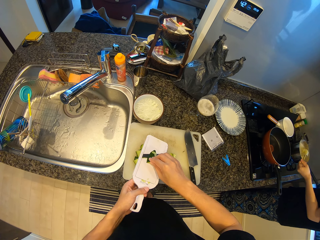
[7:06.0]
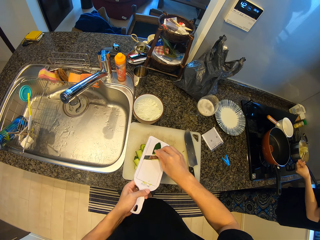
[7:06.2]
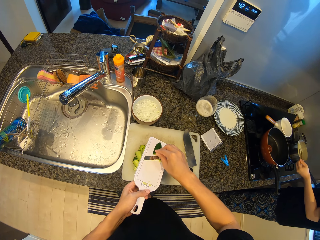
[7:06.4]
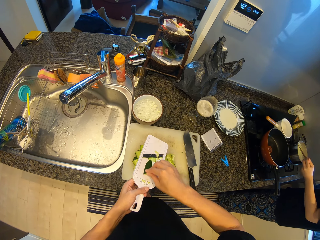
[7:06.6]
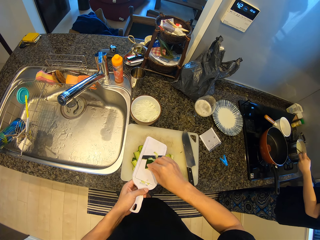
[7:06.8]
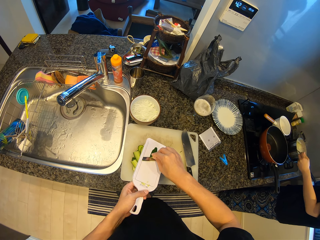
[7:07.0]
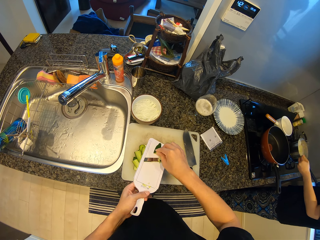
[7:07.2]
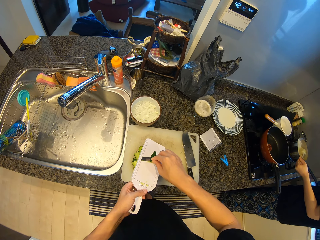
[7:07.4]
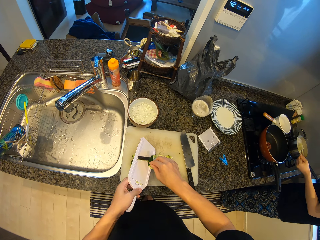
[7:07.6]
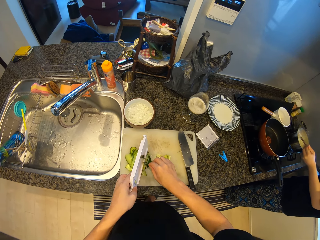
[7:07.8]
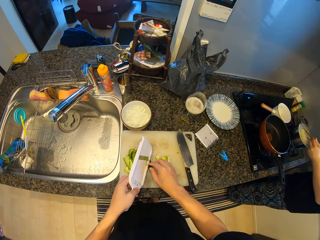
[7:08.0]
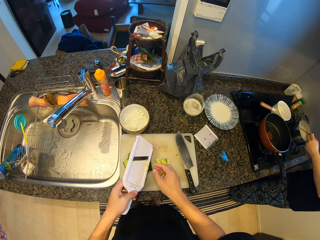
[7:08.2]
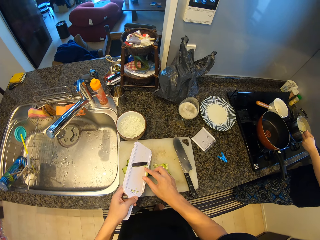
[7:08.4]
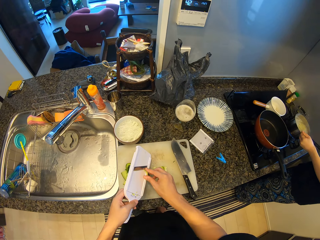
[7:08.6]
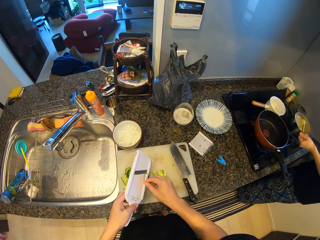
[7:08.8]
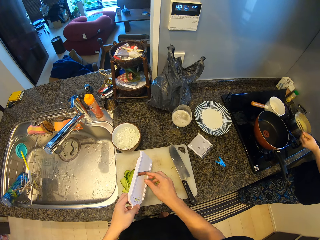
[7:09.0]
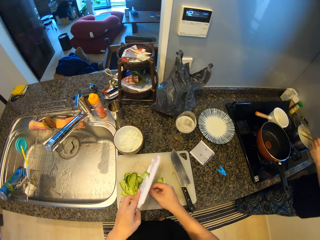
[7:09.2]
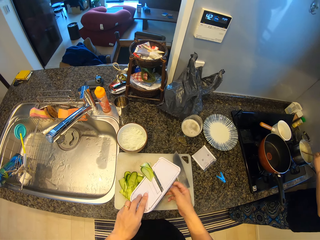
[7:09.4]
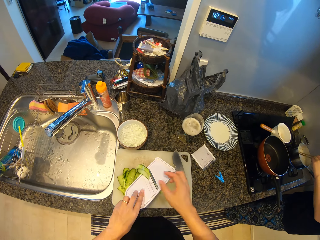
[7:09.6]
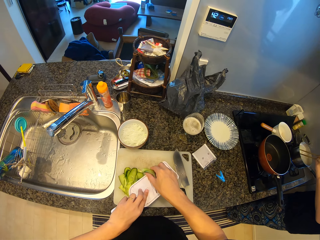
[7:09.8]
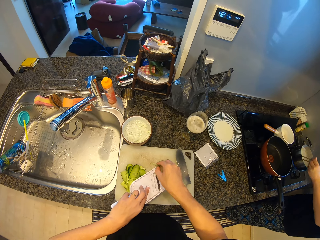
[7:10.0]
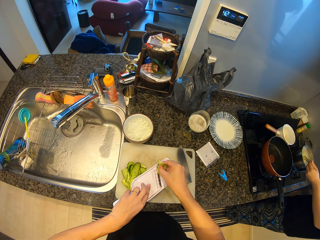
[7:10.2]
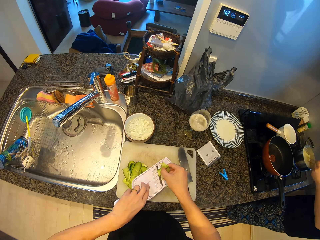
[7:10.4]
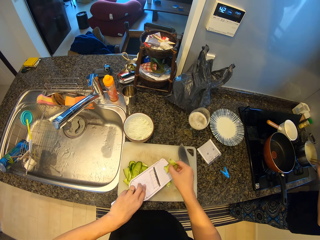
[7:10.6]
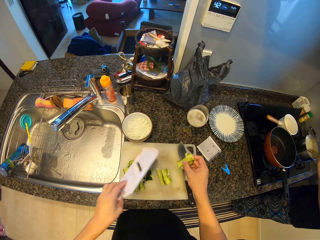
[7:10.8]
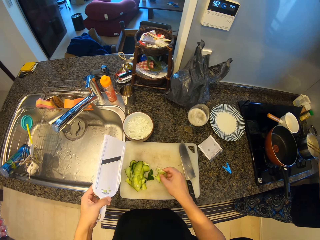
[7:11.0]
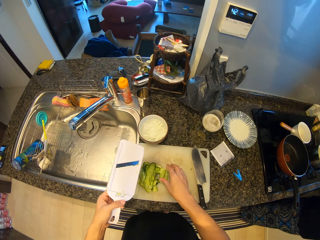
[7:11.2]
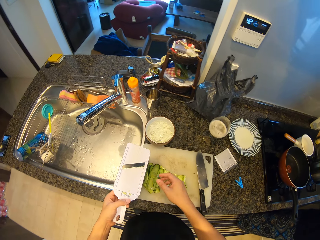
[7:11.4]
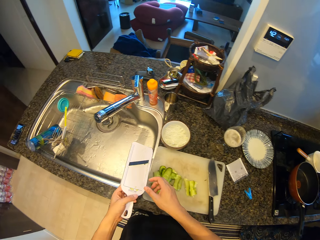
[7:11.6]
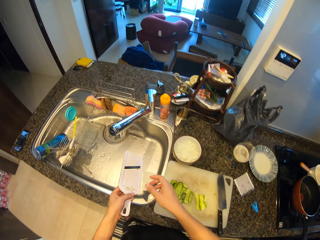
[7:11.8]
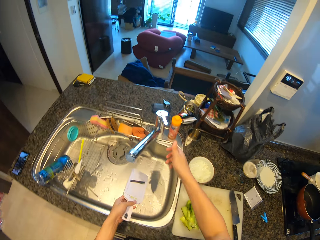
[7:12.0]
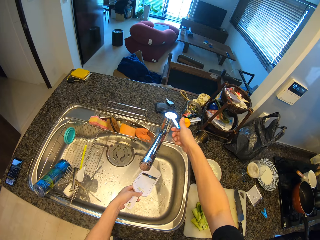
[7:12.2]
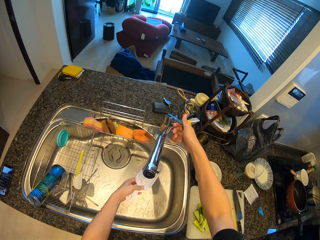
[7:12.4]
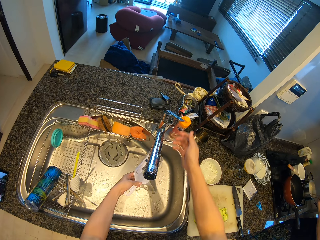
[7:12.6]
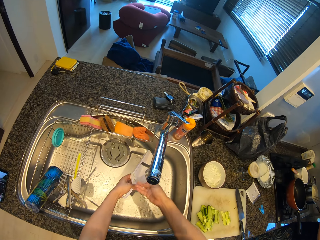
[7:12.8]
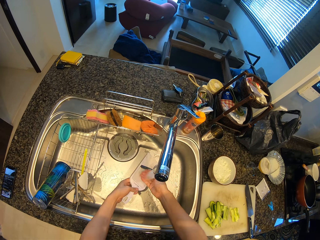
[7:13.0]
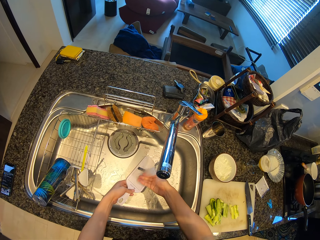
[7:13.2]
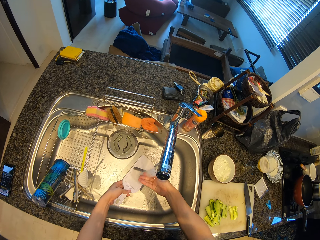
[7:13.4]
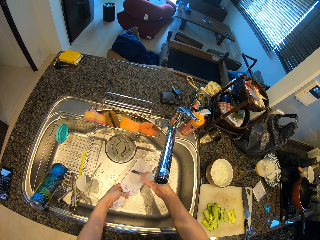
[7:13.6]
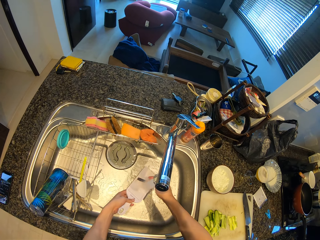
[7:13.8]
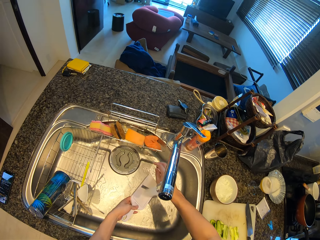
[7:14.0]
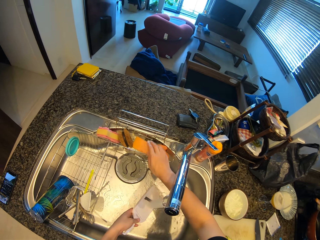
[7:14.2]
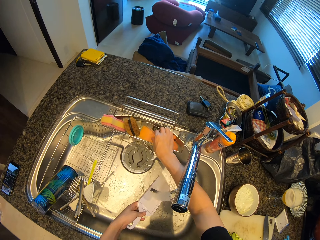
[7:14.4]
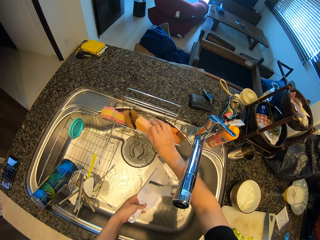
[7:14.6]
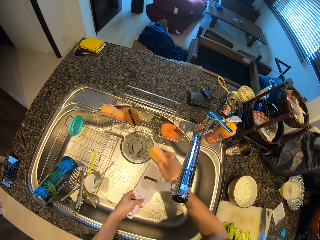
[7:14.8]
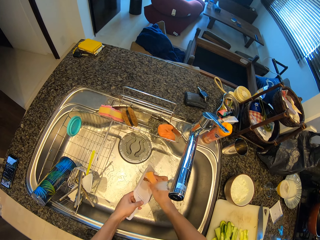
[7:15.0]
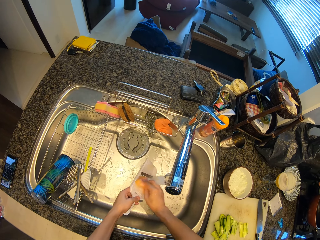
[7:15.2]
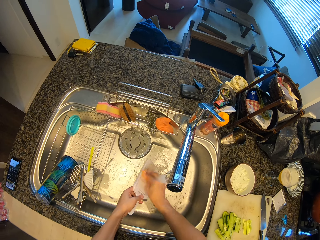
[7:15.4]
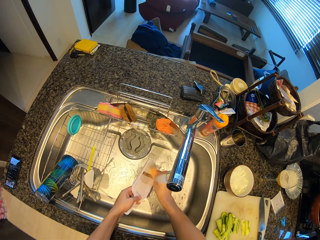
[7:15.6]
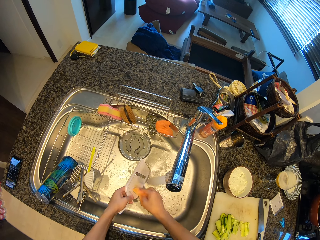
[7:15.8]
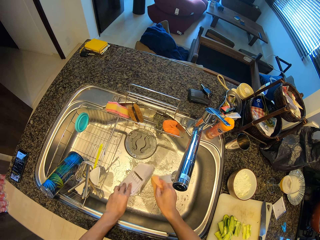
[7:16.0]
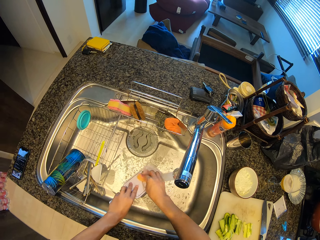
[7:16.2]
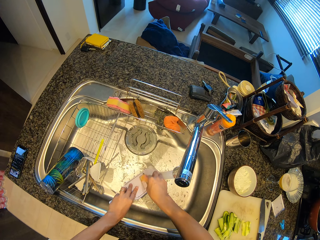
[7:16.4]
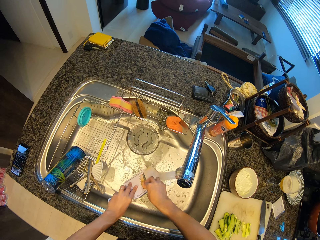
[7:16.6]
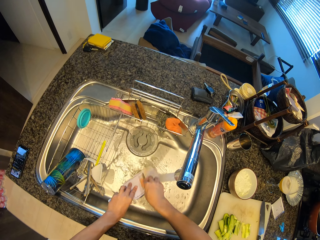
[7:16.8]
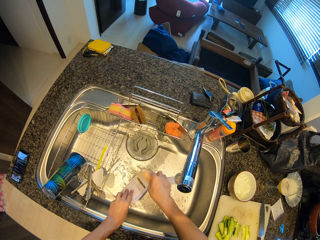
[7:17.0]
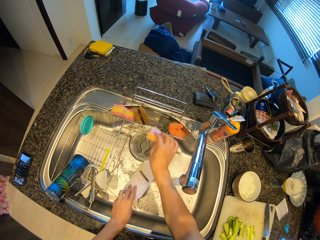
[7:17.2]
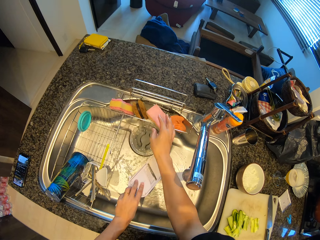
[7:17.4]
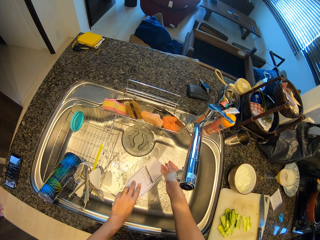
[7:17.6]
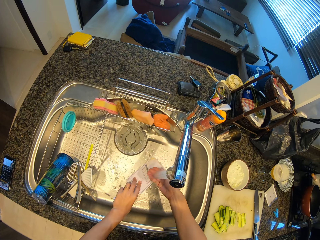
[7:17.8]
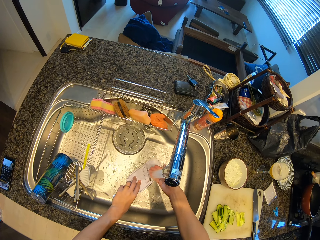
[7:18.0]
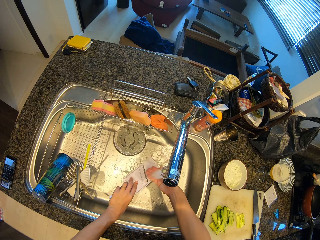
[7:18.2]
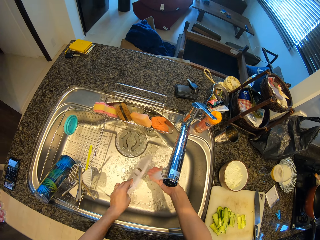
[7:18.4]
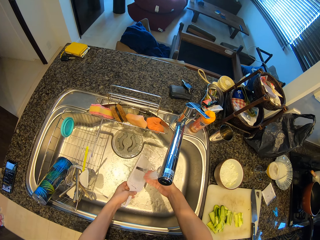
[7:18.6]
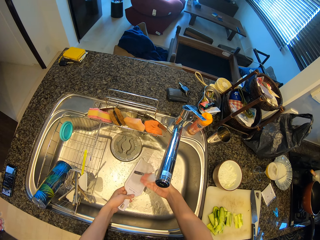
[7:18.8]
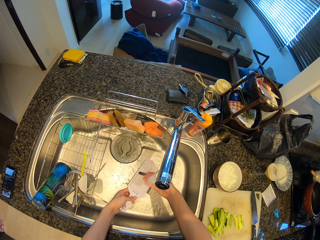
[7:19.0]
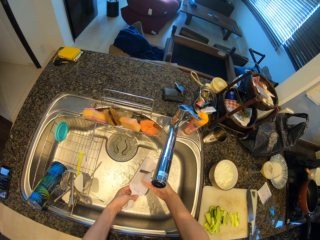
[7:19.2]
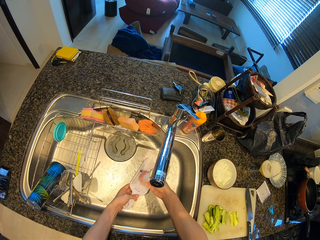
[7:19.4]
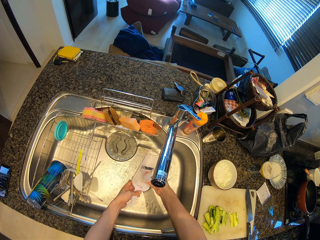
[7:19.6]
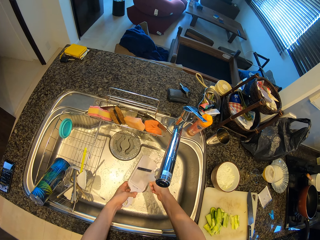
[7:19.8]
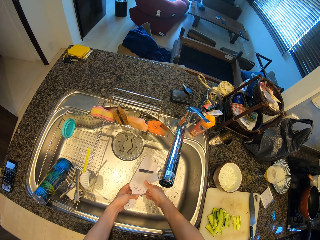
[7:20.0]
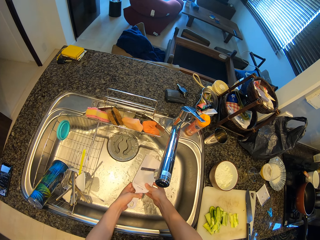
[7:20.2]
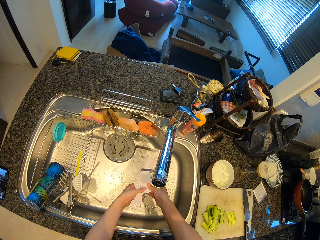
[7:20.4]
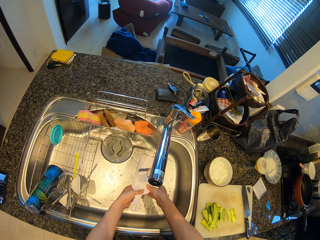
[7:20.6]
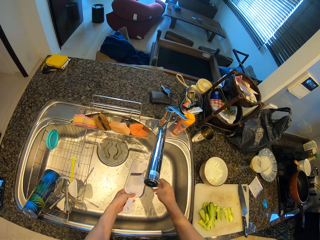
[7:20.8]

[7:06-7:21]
The camera wearer flips a grater on a chopping board with a hand. They drop the cucumber. They remove pieces of cucumber from the grater with a hand. They put down the pieces of cucumber on the chopping board. They open a tap with a hand. They clean the grater with running water from the tap. They pick up a scrubber from a rack. They clean the grater with running water and the scrubber. They put down the scrubber in the rack. They clean the grater with running water from the tap.

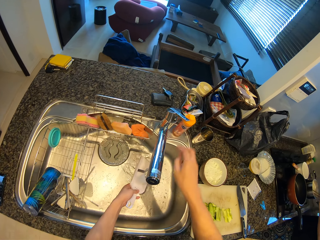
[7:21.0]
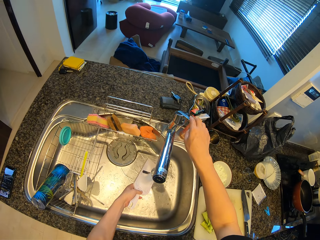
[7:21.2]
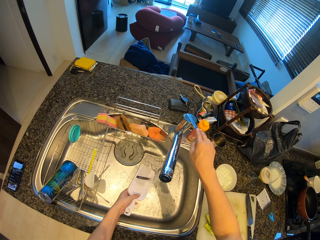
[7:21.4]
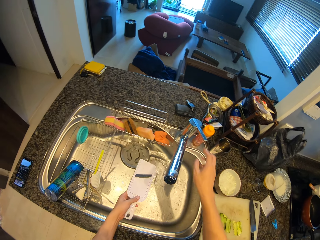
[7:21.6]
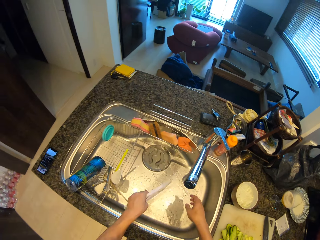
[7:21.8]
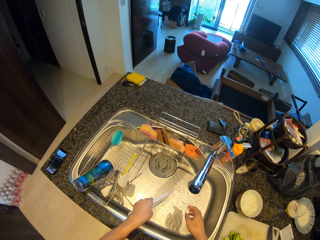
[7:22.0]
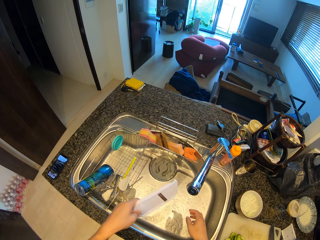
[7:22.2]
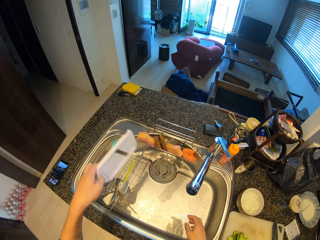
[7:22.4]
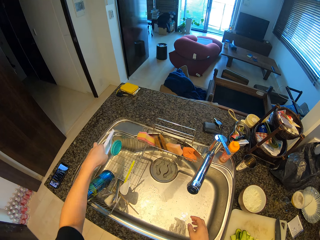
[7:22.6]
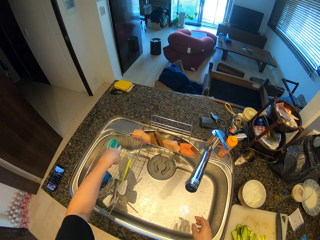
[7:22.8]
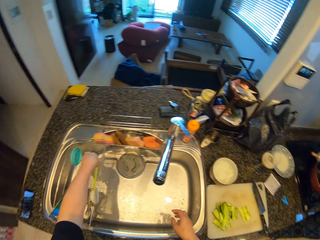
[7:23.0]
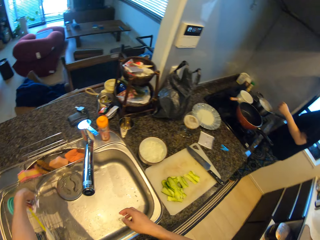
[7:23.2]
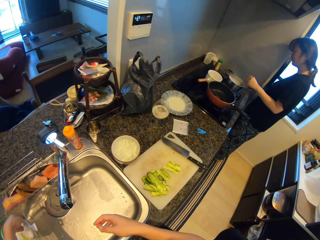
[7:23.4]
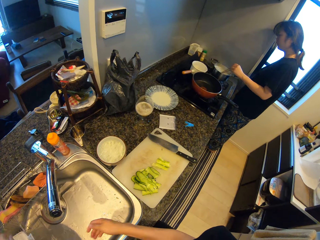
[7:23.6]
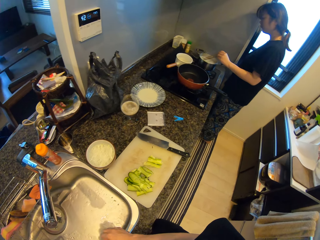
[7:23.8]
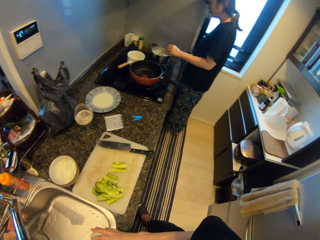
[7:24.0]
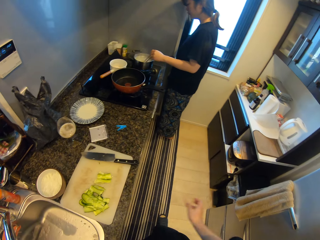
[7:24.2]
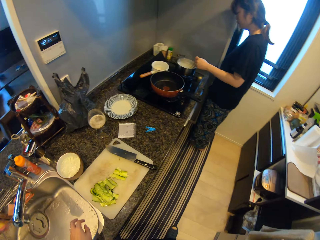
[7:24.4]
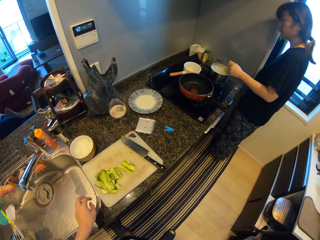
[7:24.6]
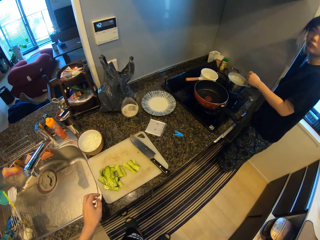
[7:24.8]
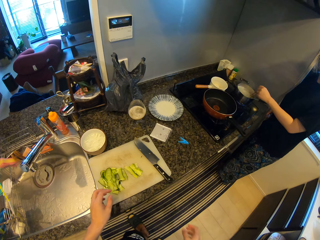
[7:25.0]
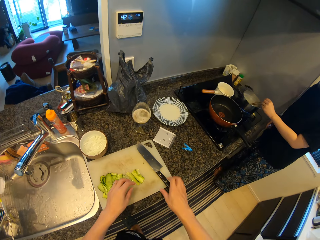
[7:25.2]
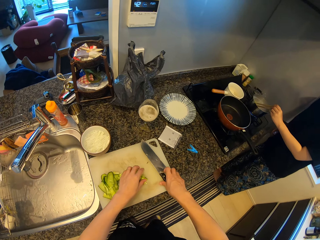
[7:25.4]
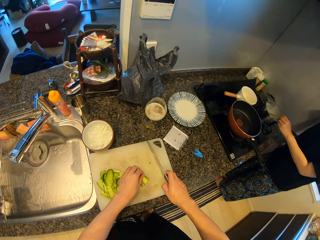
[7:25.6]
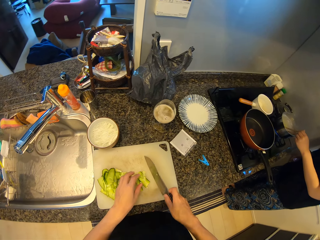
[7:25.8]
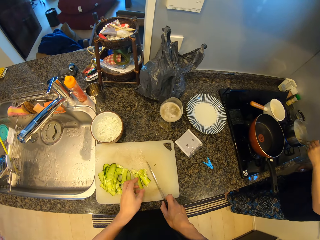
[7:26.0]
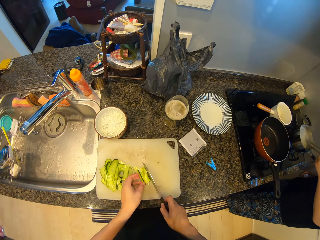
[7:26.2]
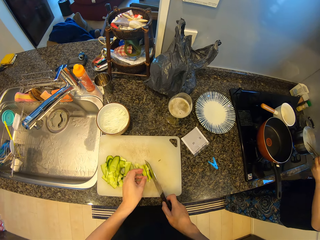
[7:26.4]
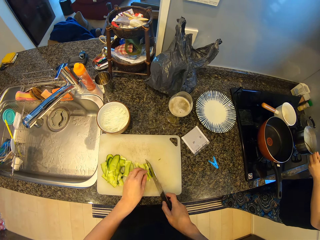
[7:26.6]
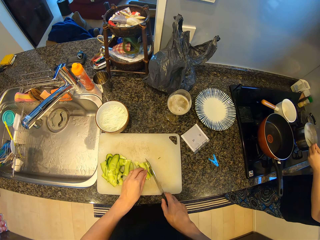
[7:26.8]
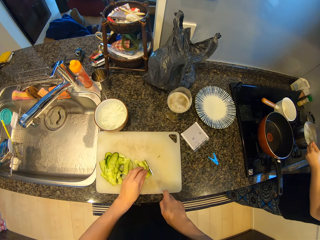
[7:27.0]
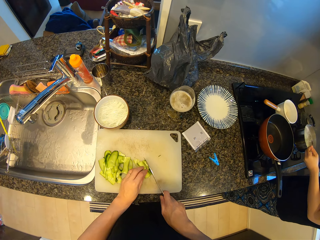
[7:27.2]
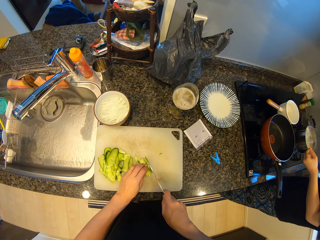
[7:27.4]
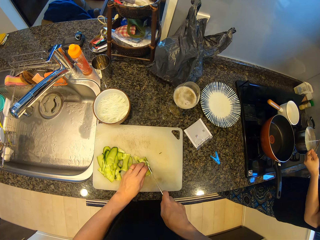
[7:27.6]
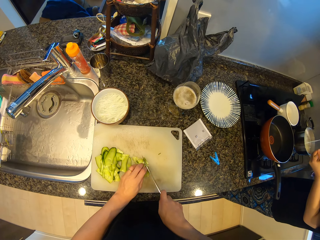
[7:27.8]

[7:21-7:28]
The camera wearer closes the tap with a hand. They put the grater in a utensils rack. They walk around a kitchen. They pick up a knife from the chopping board. They chop the cucumber.
